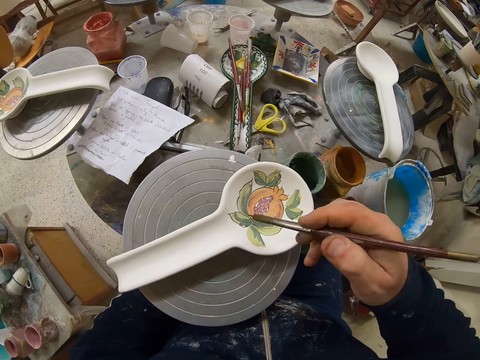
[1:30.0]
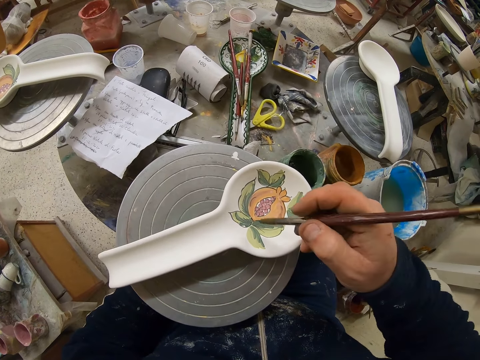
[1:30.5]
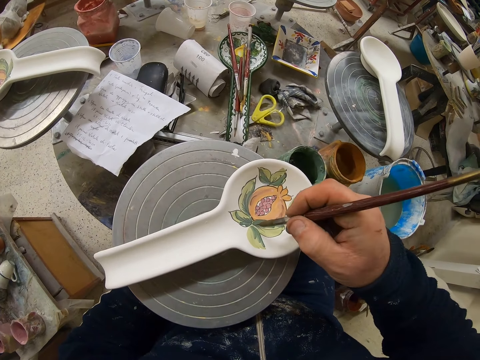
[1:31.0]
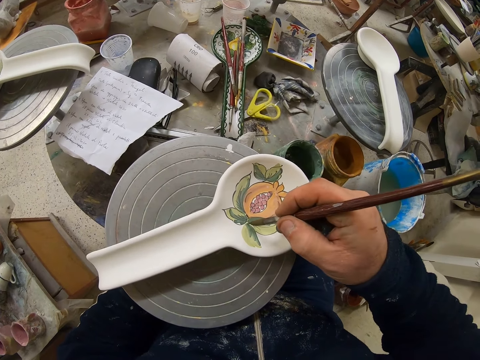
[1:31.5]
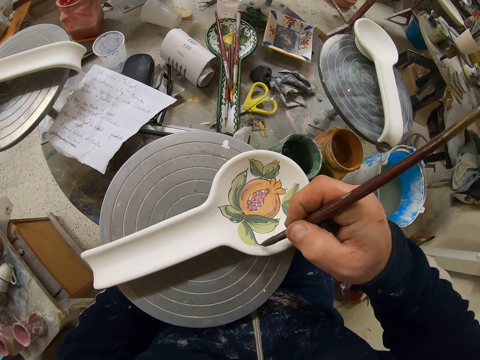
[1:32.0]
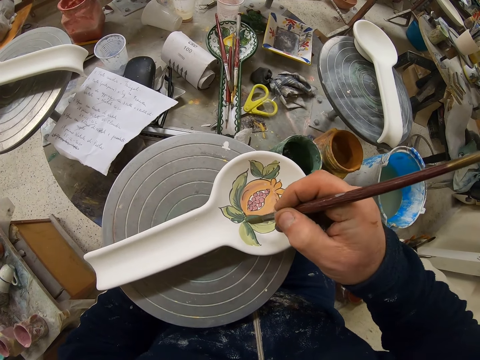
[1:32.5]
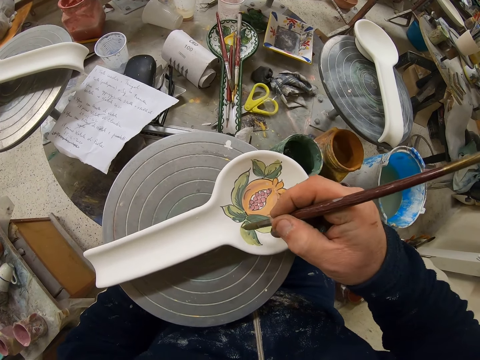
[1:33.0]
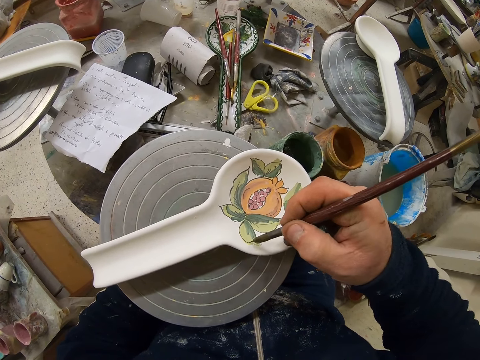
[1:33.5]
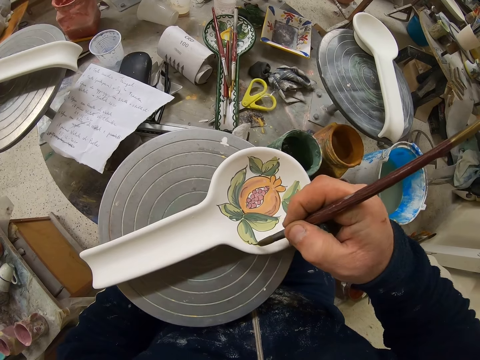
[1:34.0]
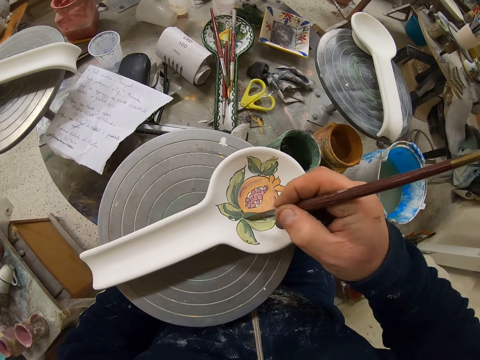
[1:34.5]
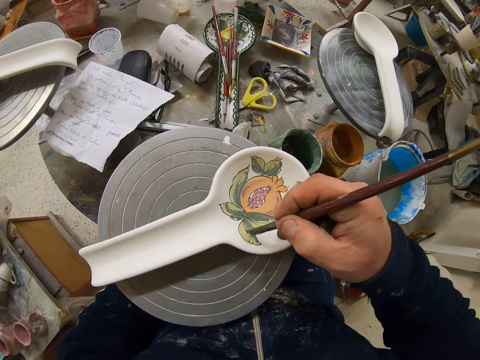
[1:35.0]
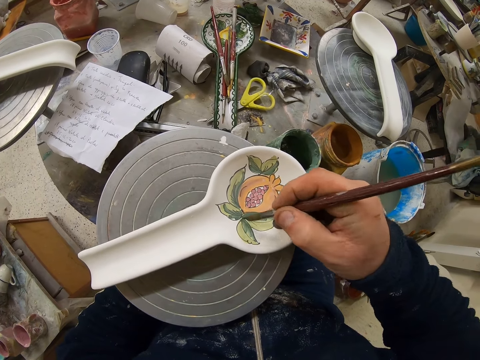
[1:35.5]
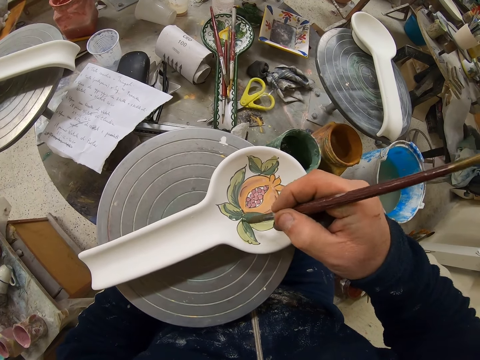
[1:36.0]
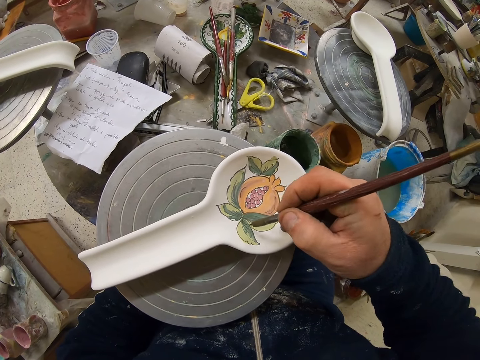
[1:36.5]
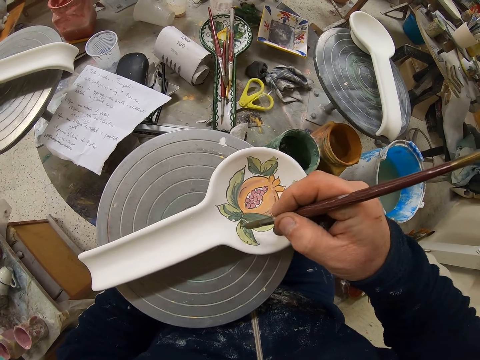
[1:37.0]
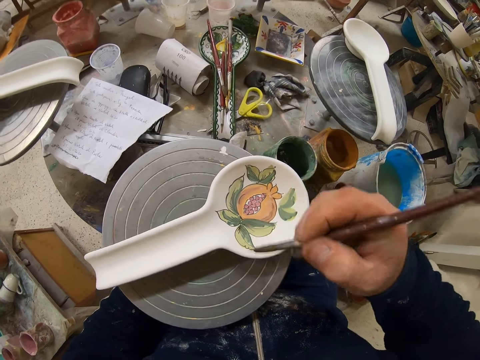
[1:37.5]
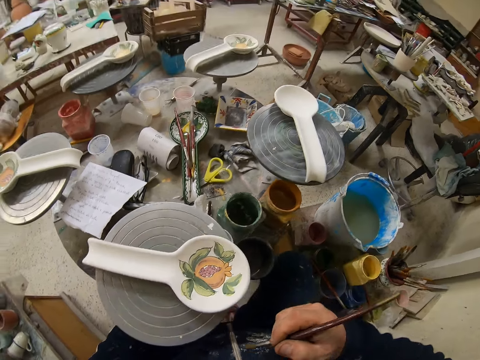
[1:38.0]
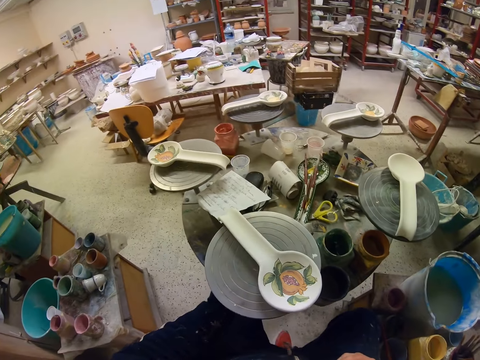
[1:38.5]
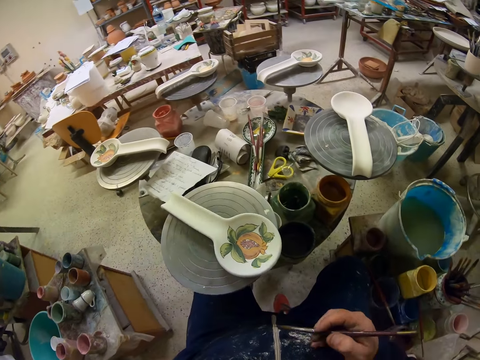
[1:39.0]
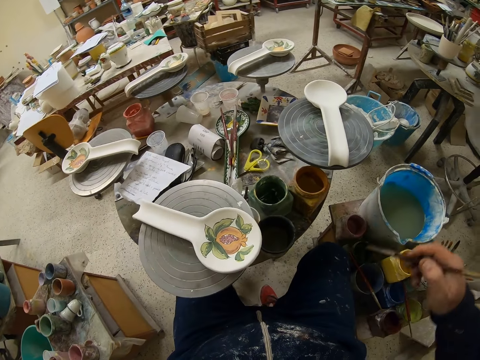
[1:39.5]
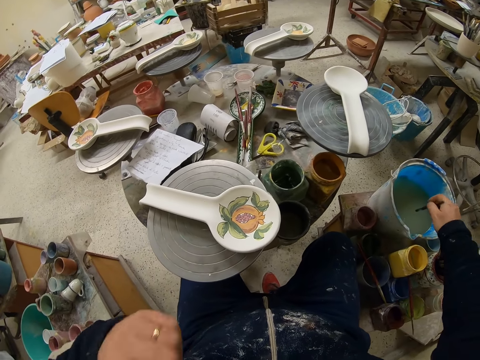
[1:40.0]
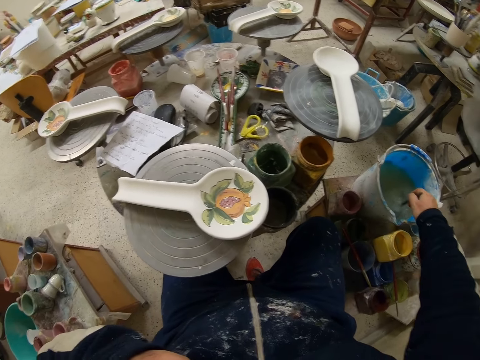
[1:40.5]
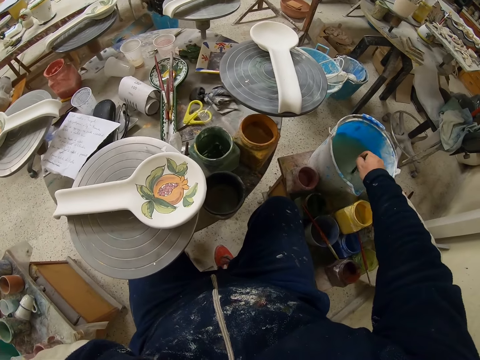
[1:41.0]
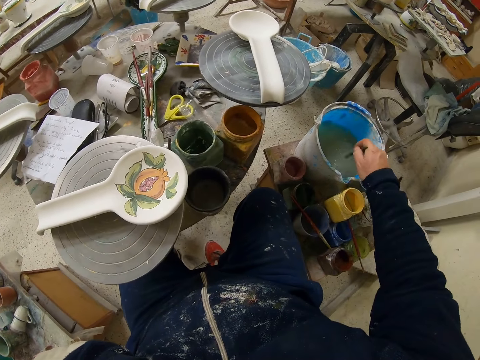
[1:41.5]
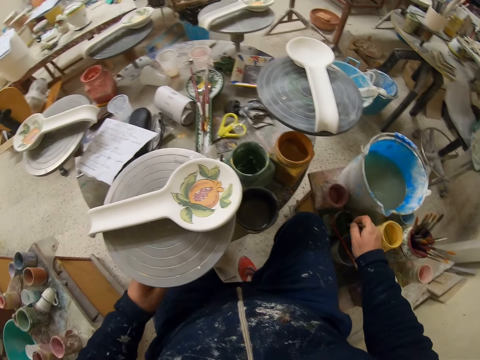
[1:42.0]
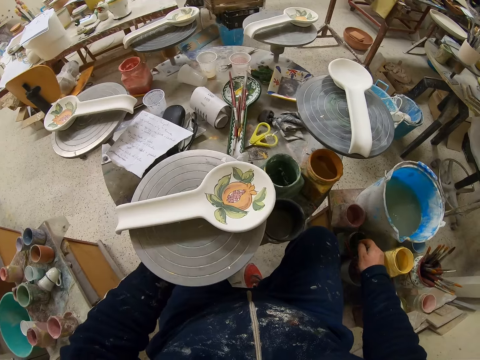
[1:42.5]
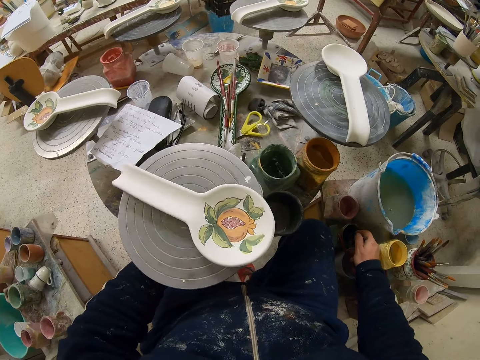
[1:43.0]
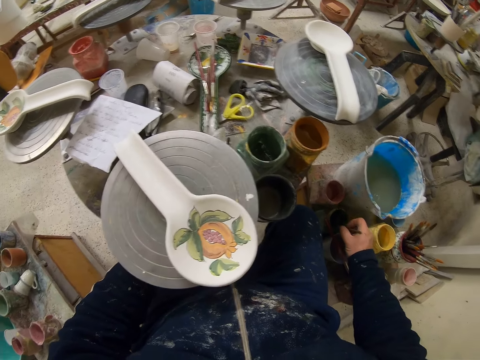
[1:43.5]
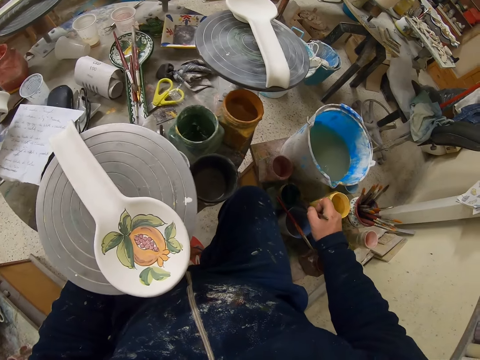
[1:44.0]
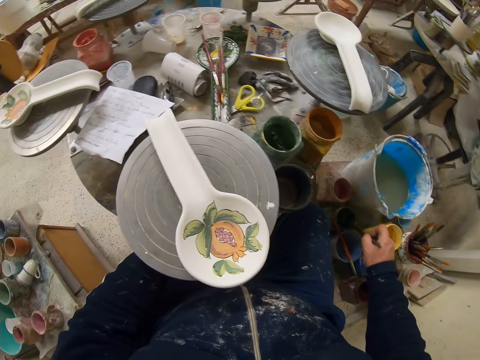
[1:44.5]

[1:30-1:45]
The camera wearer decorates the plate or spoon with the paint brush. They dip the paint brush in water. They dip the paint brush in the paint can. They turn the table.

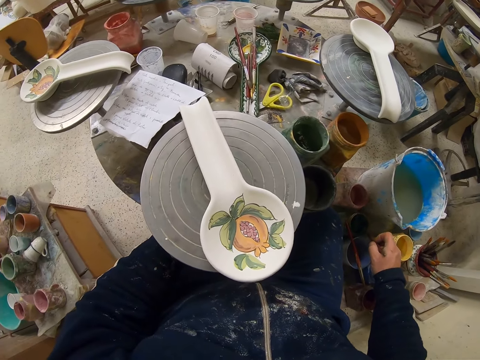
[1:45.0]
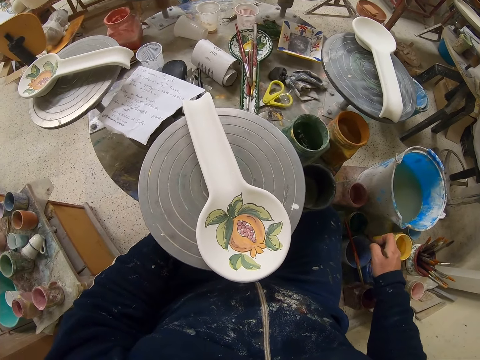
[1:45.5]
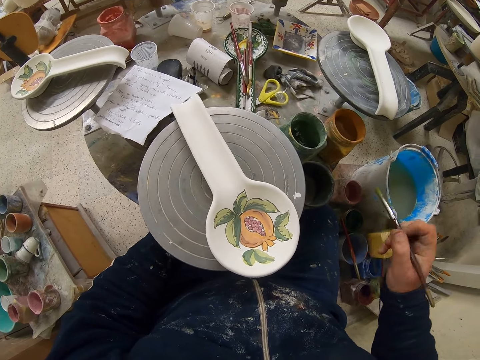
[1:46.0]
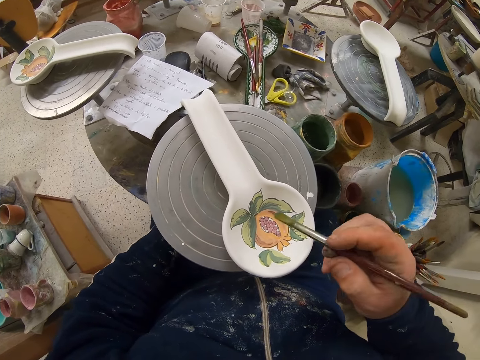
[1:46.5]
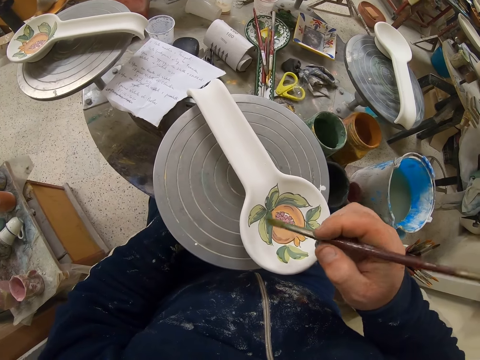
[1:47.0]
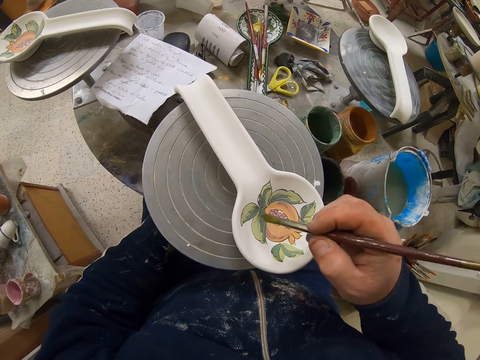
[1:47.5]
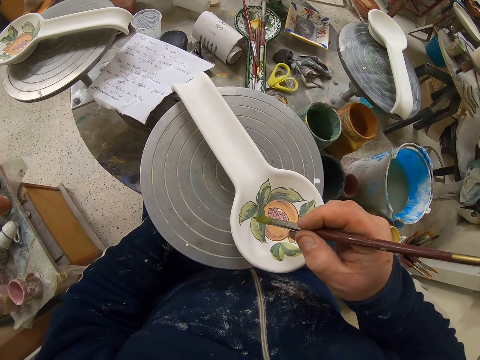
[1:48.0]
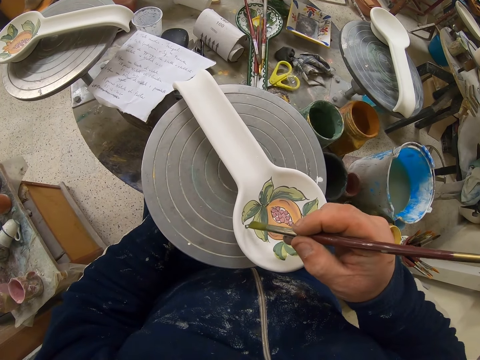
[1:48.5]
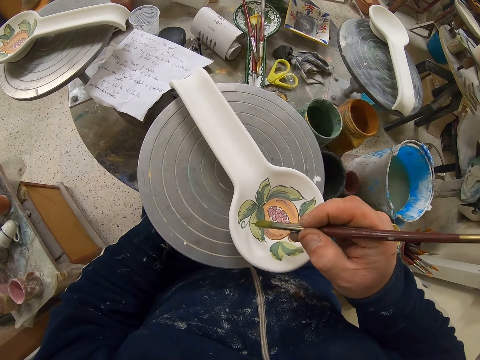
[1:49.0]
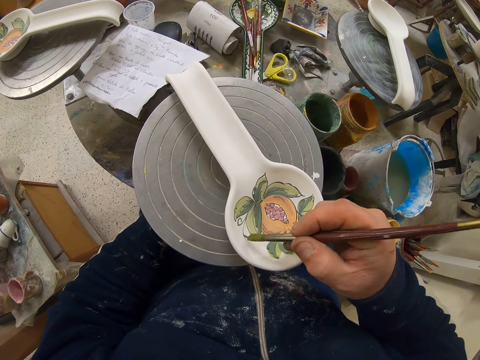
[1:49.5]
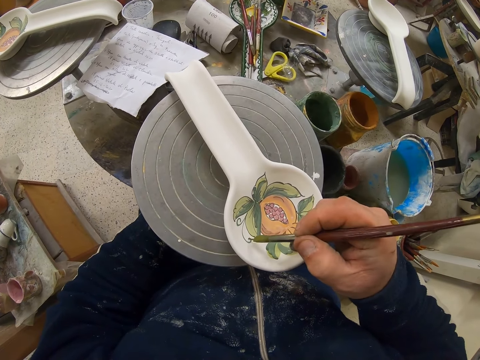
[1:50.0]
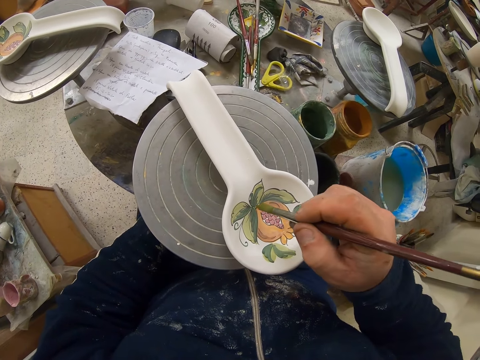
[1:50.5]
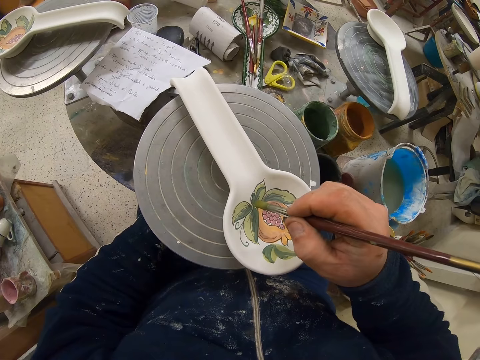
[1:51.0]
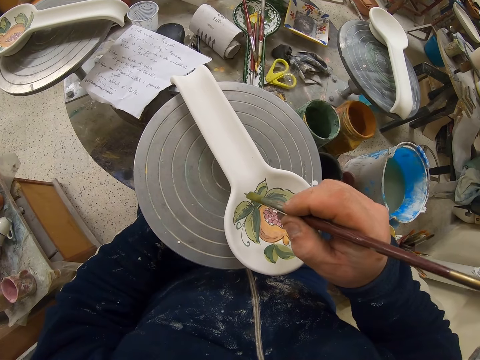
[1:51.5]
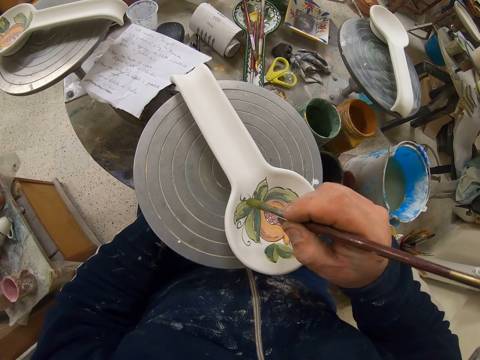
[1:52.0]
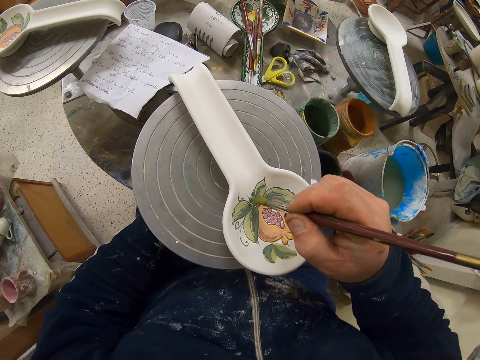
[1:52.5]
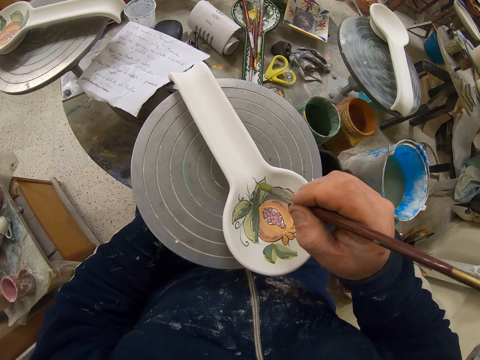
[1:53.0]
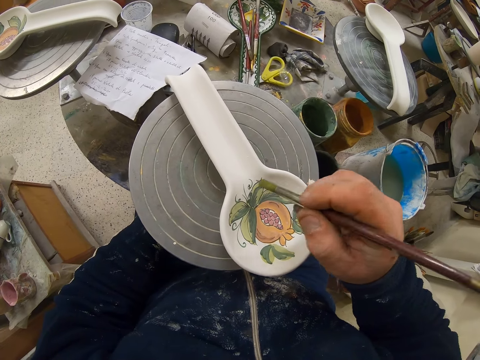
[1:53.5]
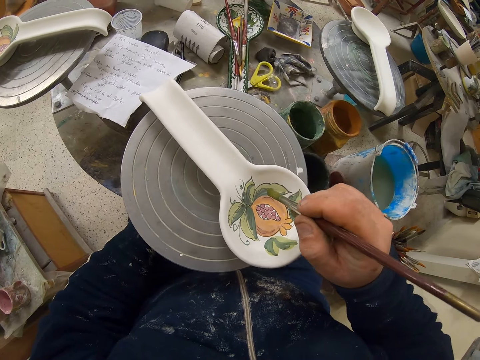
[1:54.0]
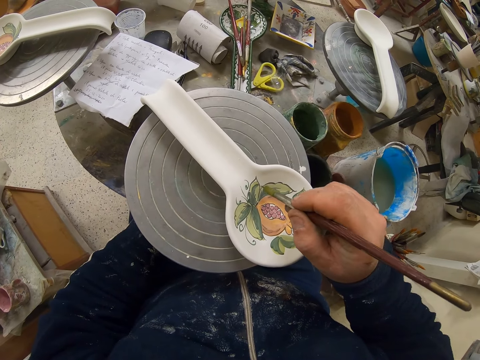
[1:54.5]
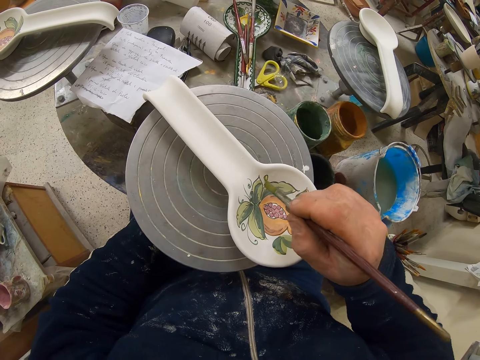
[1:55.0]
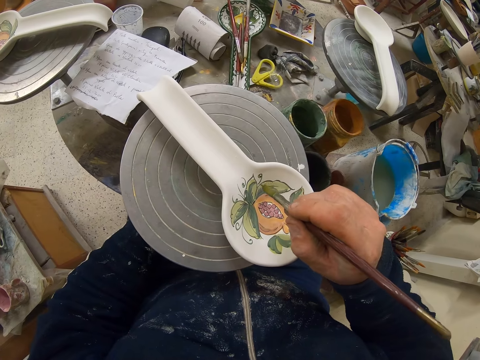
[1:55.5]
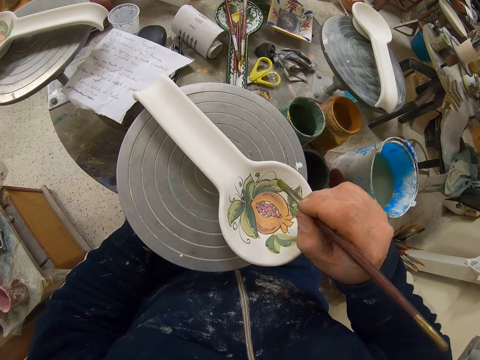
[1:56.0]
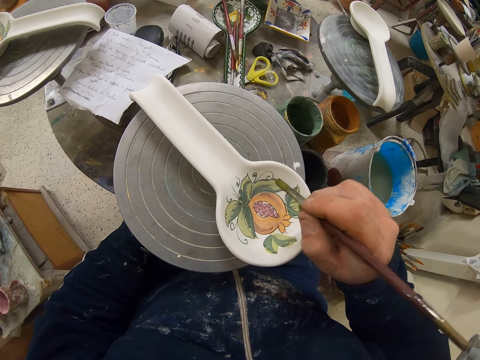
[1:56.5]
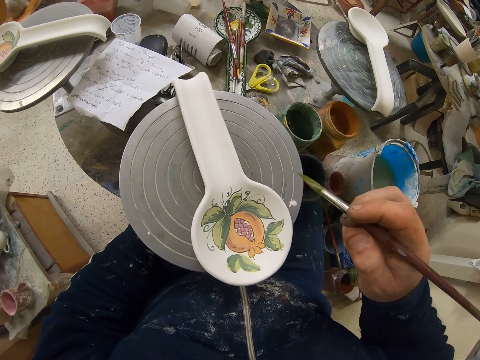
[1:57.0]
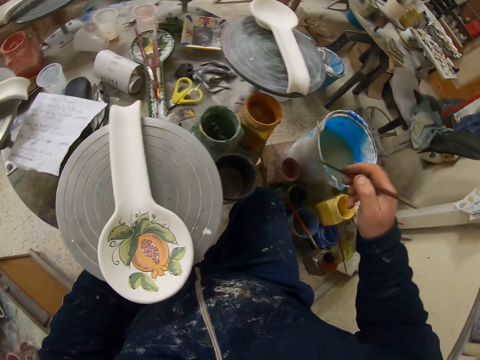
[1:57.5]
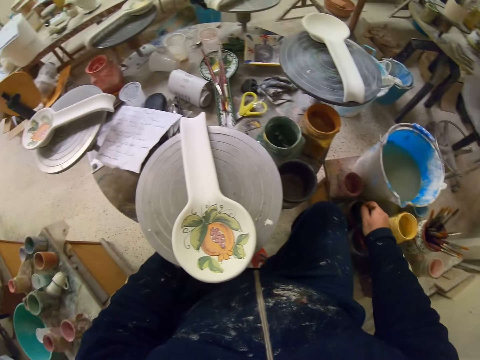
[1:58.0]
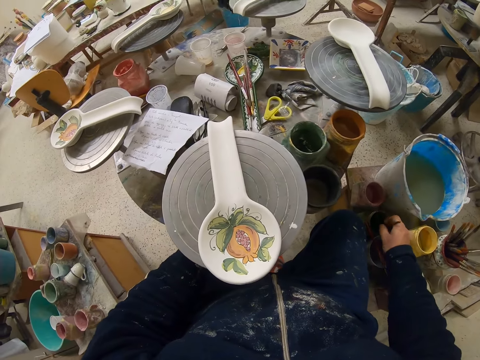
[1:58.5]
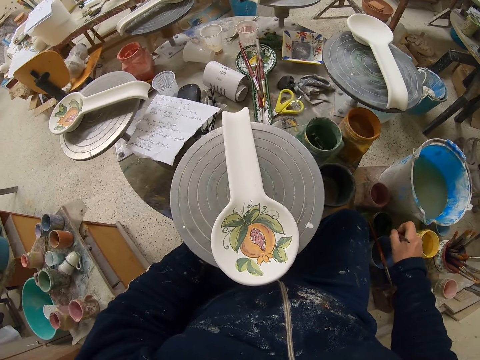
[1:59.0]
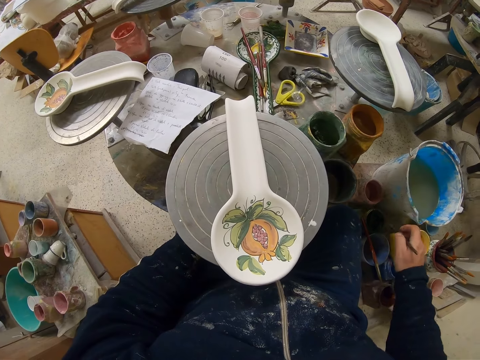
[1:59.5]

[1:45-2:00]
The camera wearer decorates the plate or spoon with the paint brush. They turn the table. They dip the paint brush in the paint can.
